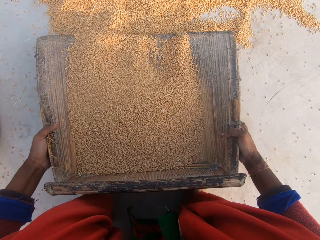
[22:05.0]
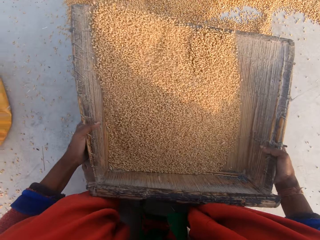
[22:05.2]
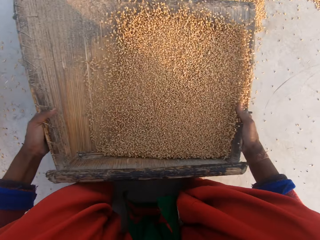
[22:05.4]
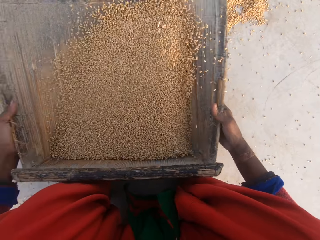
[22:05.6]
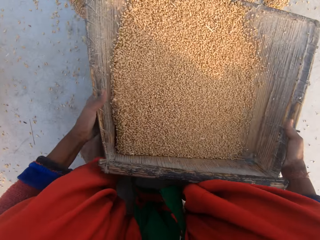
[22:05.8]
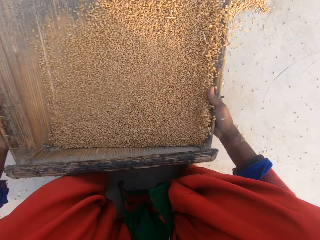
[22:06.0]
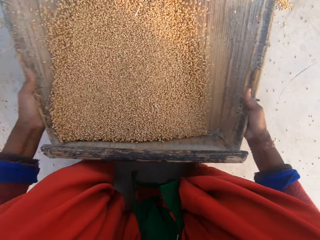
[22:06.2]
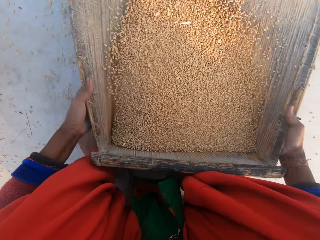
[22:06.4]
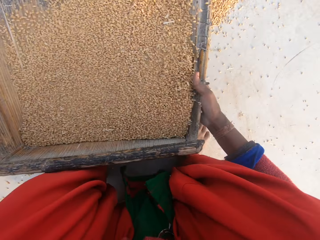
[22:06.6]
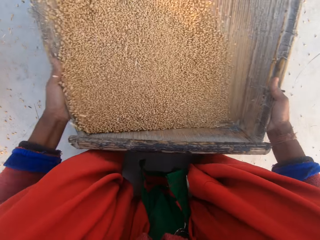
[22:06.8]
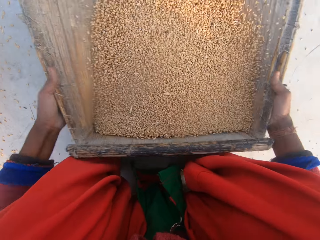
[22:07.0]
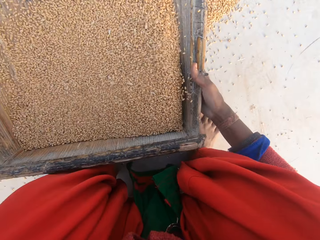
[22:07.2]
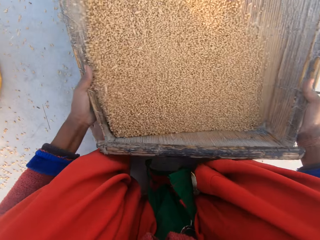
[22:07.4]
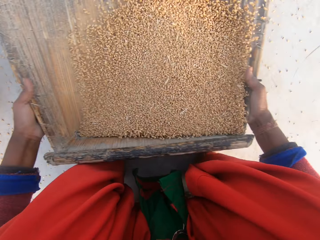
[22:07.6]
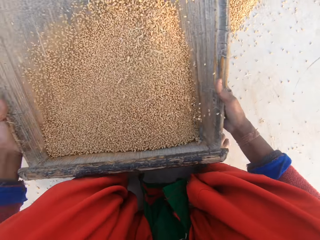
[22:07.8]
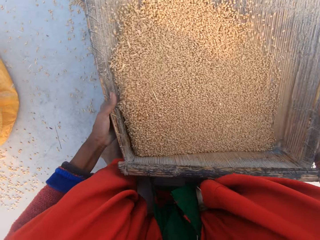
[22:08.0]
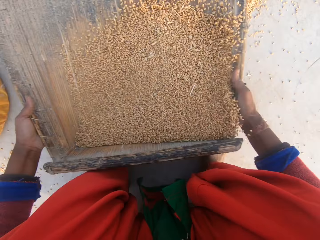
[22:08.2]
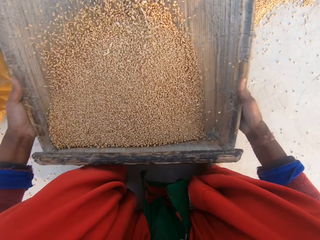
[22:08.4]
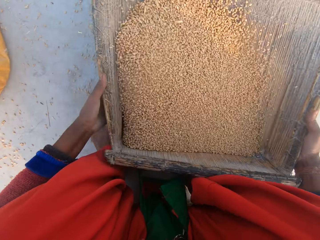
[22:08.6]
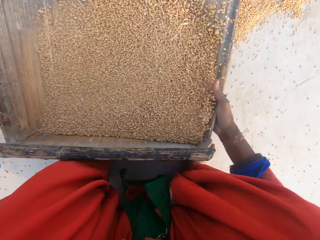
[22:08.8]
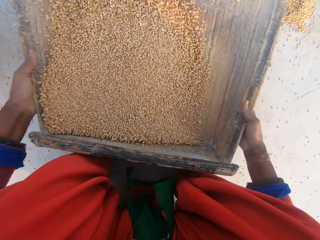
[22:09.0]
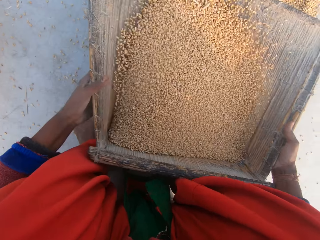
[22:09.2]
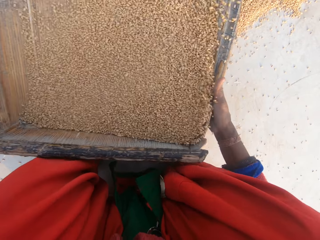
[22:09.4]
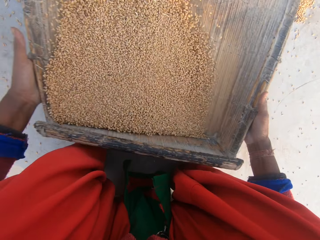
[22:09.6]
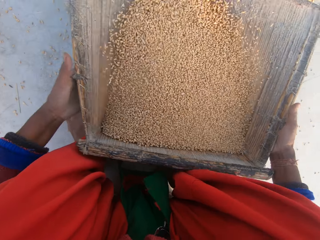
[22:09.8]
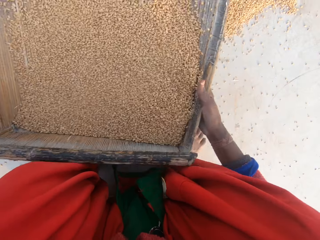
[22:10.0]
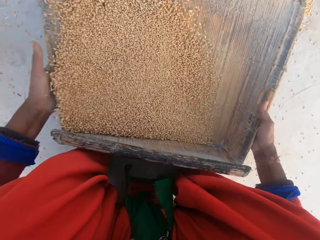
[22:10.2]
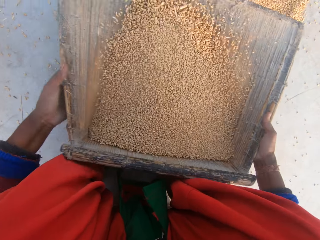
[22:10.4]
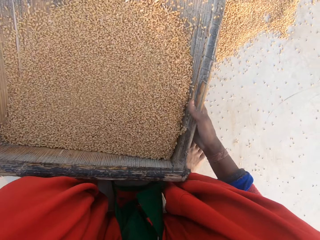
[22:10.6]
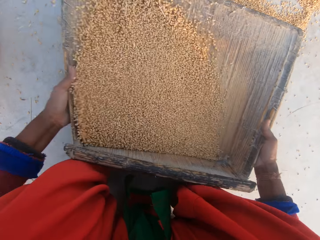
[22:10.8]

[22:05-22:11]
The camera wearer removes dirt on the millet. They sieve the maize with a sieve.

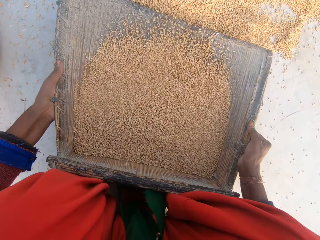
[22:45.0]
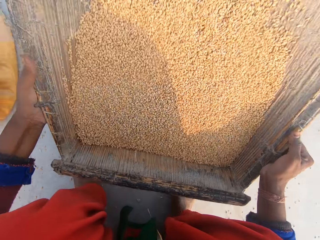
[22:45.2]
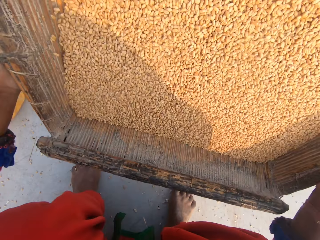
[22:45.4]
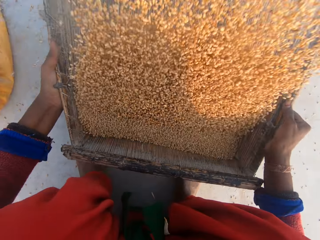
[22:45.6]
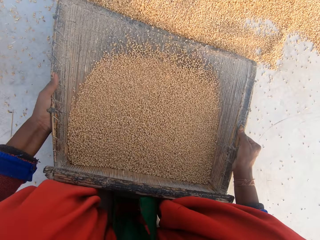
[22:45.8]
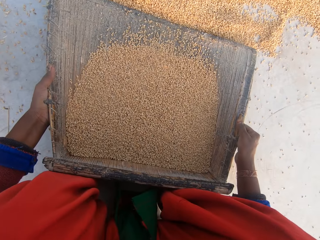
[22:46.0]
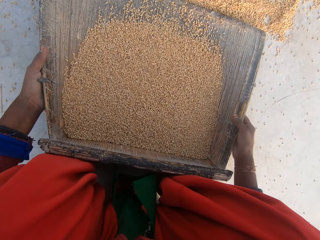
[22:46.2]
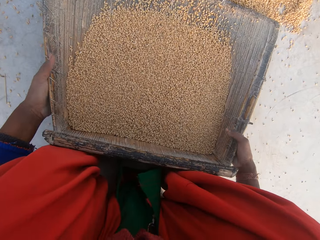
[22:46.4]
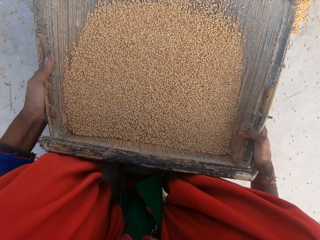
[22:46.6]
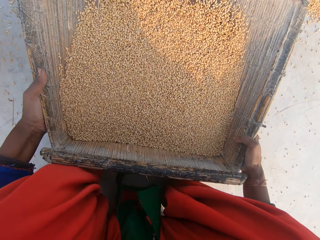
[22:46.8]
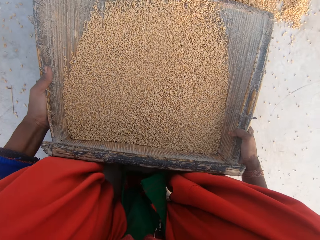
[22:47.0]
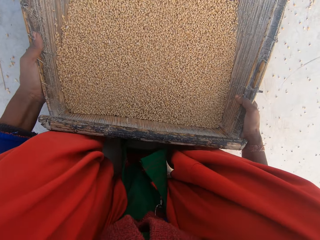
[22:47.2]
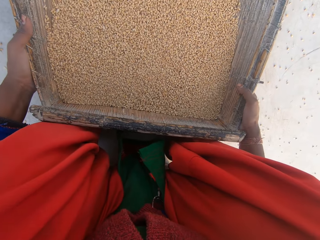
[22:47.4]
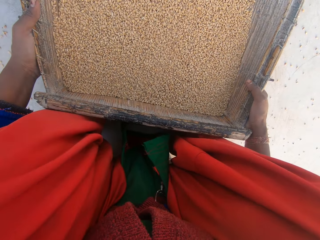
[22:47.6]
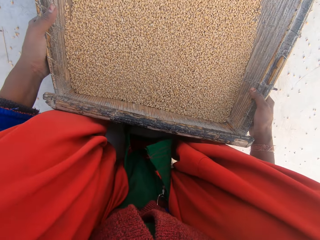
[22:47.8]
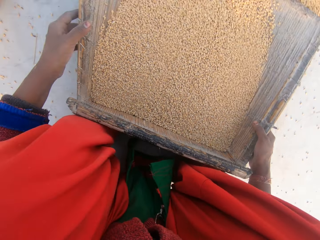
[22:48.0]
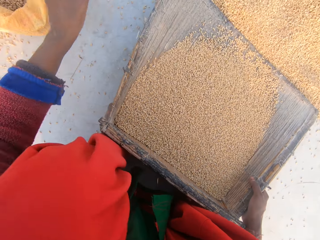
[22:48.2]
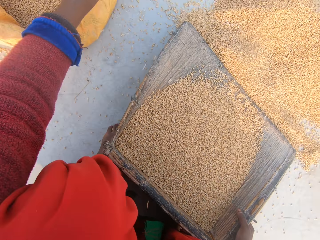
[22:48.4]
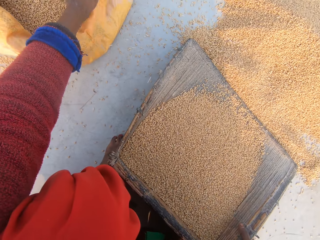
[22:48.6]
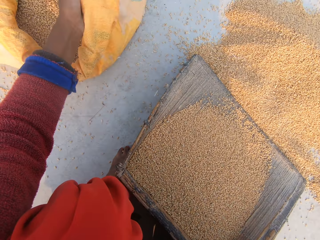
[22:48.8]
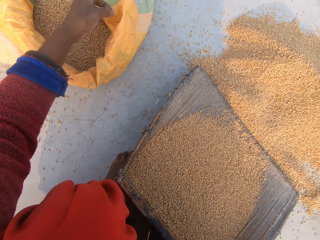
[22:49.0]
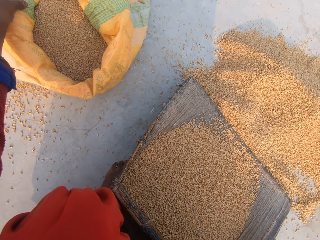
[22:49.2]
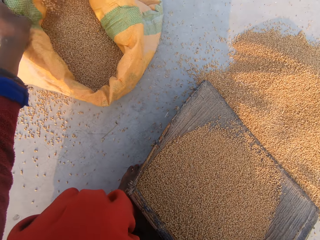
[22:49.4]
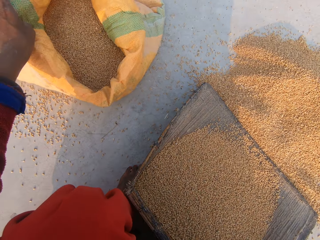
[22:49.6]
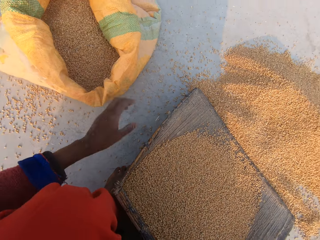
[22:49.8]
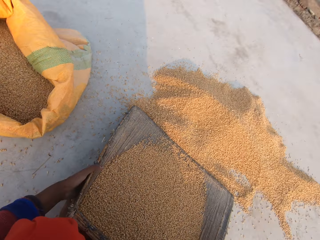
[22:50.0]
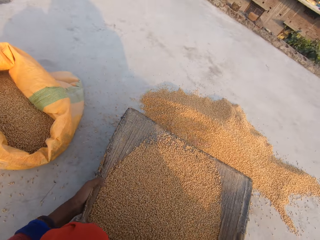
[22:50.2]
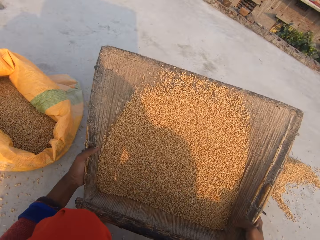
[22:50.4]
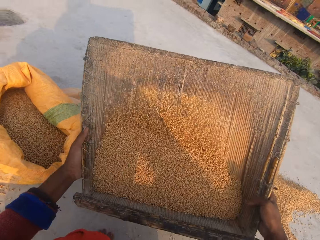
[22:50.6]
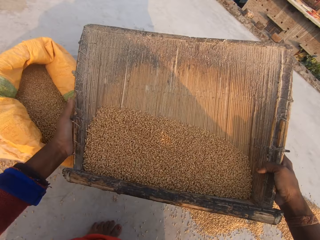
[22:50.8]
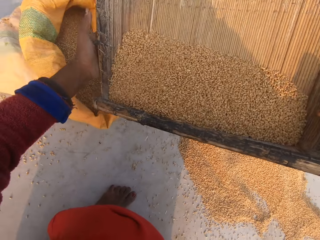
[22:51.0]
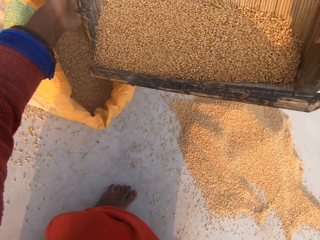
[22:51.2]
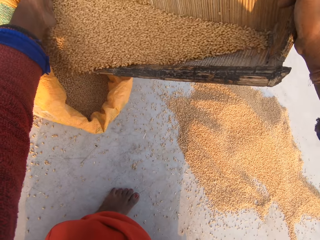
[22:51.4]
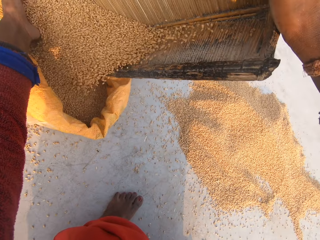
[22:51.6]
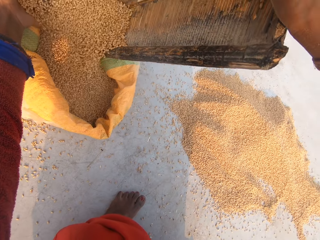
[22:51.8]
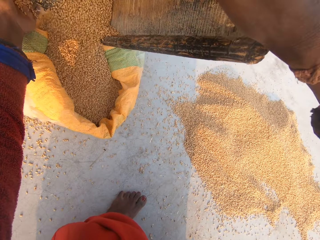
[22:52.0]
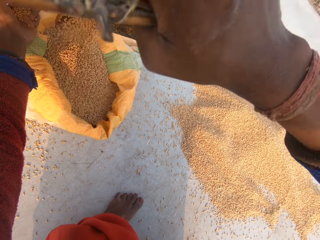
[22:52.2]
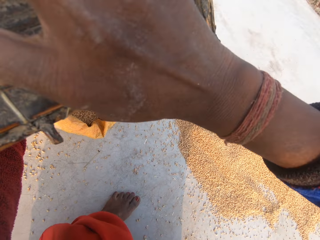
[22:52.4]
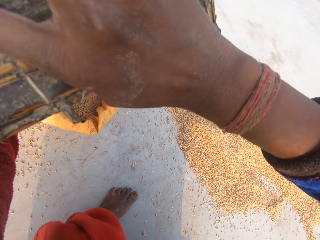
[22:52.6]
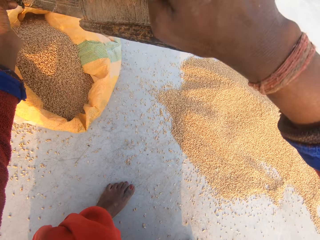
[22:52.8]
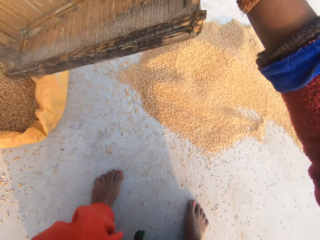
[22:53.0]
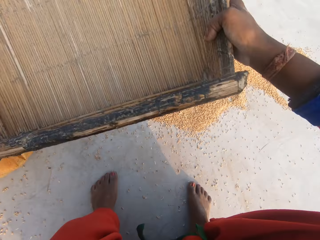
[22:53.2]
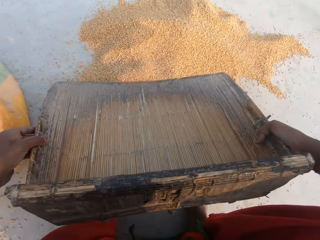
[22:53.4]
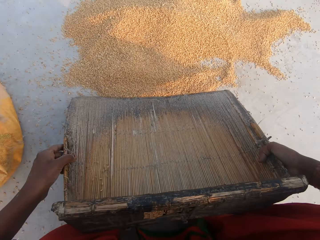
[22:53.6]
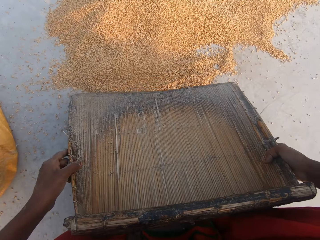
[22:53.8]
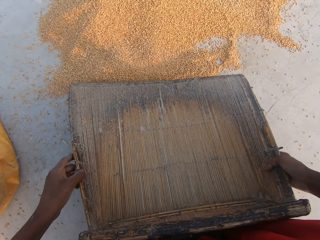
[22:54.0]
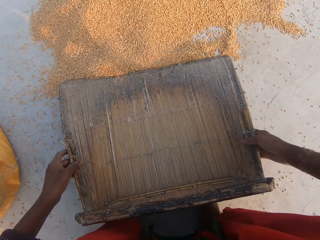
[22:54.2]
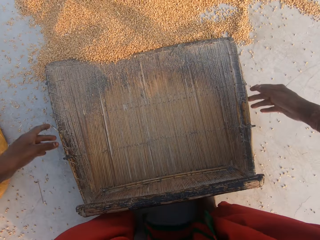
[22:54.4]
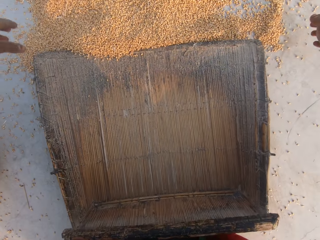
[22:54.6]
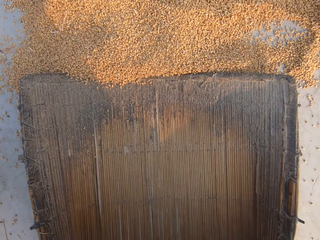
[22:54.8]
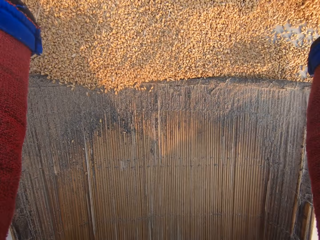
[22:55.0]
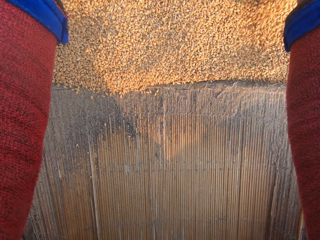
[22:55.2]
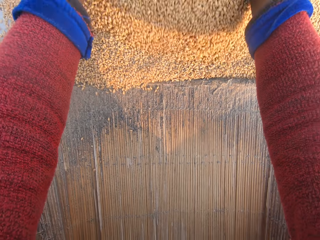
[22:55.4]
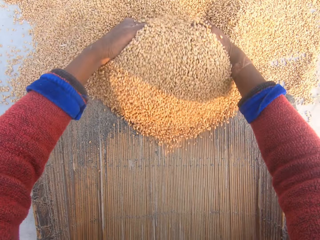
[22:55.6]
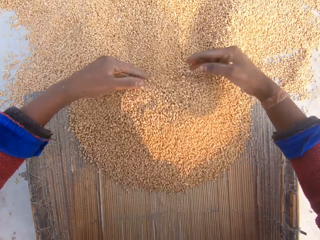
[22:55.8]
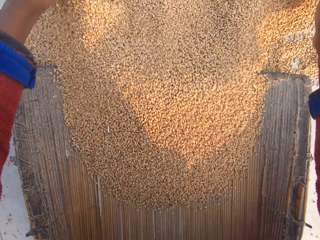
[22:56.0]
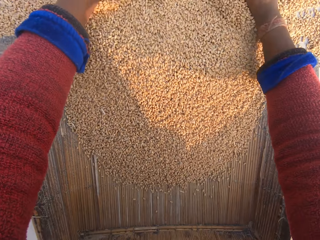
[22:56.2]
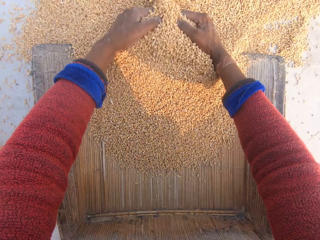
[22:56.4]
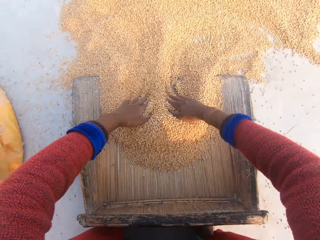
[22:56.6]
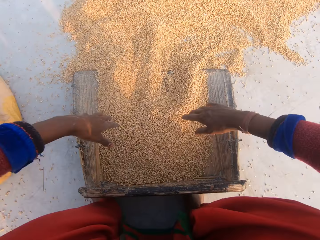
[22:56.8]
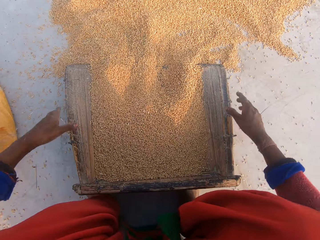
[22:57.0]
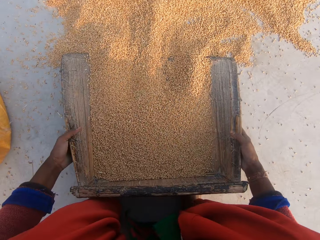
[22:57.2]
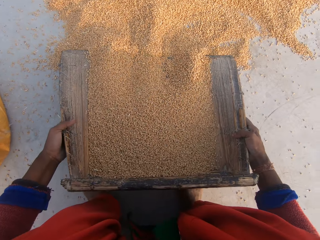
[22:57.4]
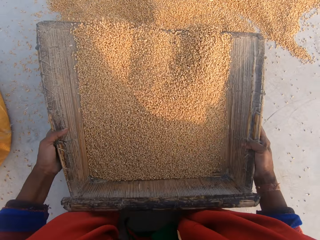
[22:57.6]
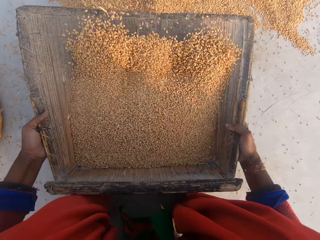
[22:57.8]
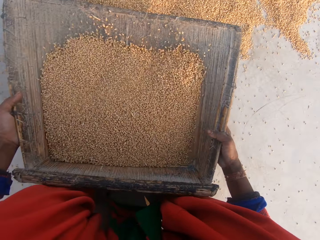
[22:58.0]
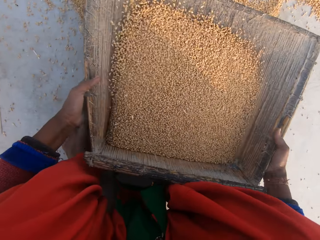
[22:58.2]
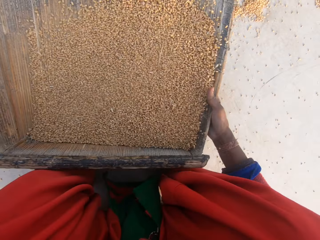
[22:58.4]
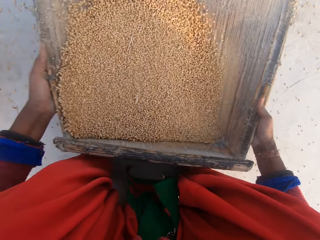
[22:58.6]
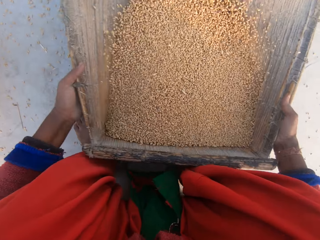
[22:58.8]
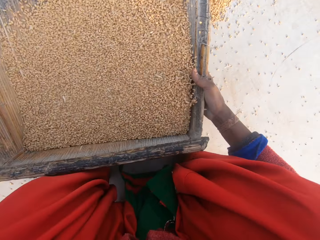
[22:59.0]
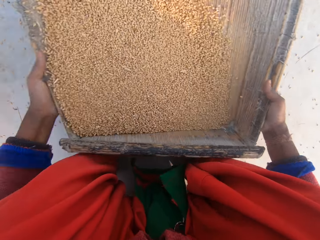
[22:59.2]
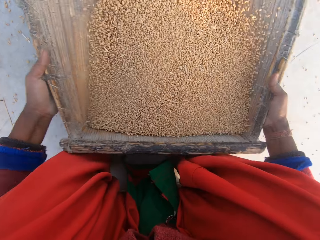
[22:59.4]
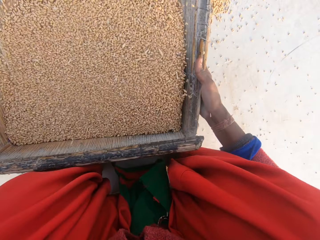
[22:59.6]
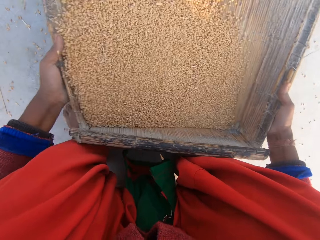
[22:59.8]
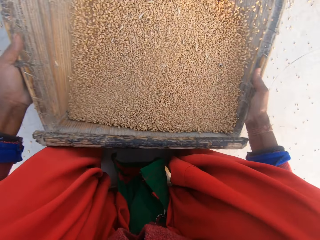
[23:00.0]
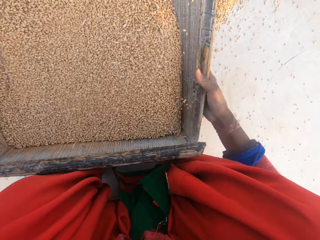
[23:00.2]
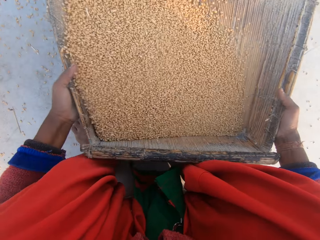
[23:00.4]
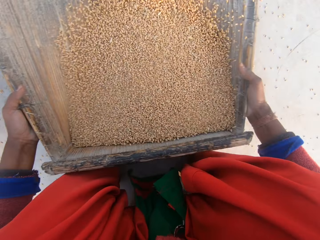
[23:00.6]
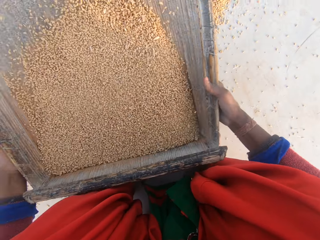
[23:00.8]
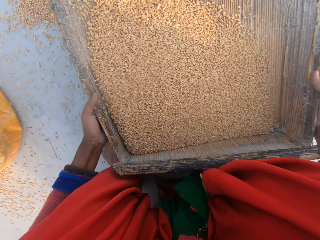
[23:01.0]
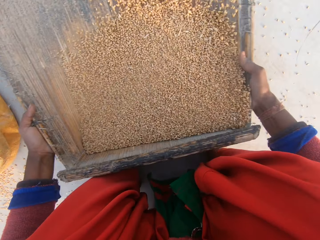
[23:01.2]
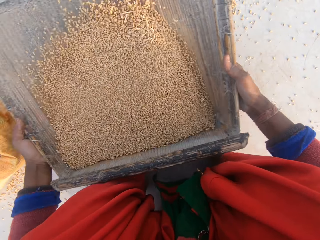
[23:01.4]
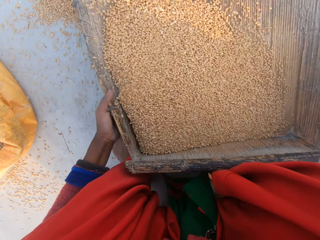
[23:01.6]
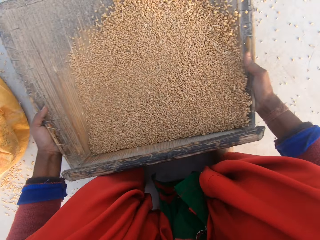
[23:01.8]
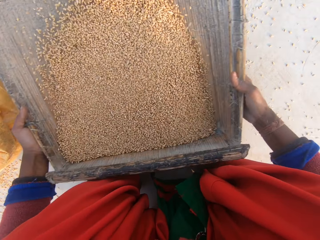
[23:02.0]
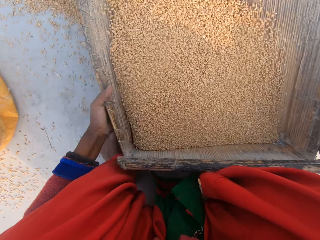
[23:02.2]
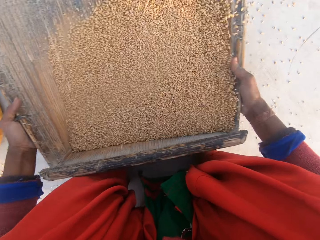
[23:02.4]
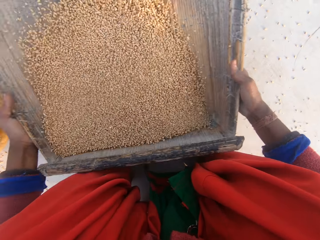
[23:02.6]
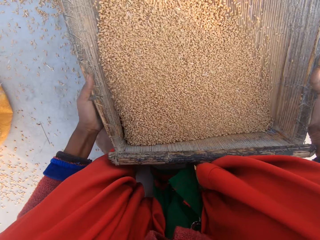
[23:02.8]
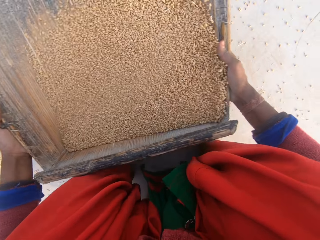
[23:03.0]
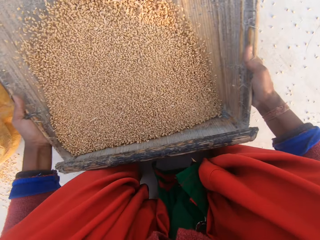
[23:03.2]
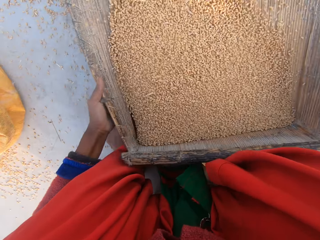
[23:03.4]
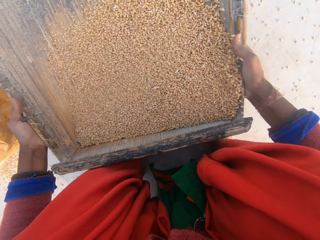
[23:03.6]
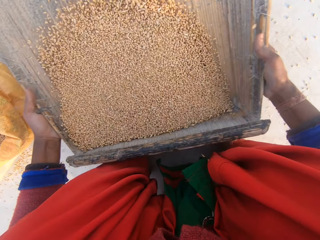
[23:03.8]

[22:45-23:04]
The camera wearer holds the sieve. She winnows the wheat kernels. She lowers the sieve. She holds the sieve. She lifts a sack. She touches the sack of grain with her left hand. She holds the sieve with both hands. She winnows the wheat kernels. She pours the grain in the sieve into the sack of grain. She places the sieve on the floor. She packs the grain on the floor with her hands into the sieve. She picks up the sieve. She carries the sieve on the floor with both hands. She winnows the wheat kernels. She shakes the sieve with the wheat kernels from one side to the other.
